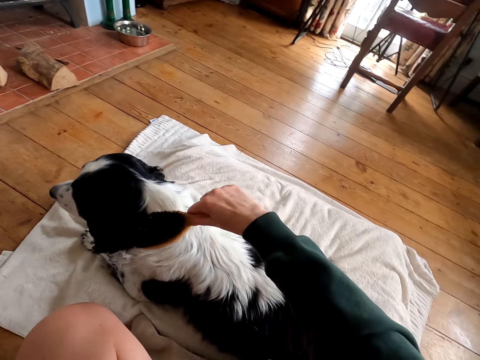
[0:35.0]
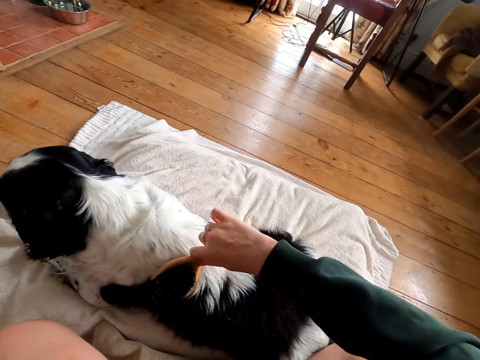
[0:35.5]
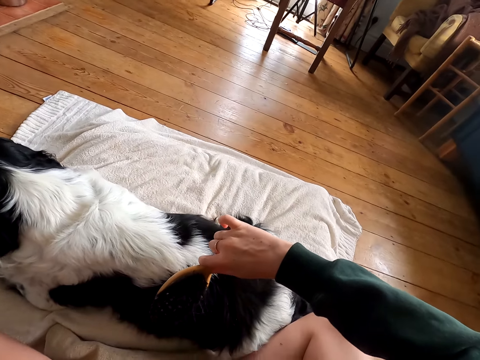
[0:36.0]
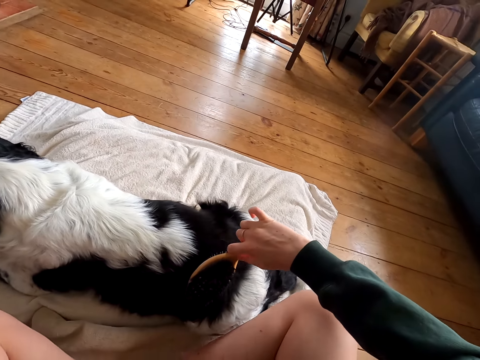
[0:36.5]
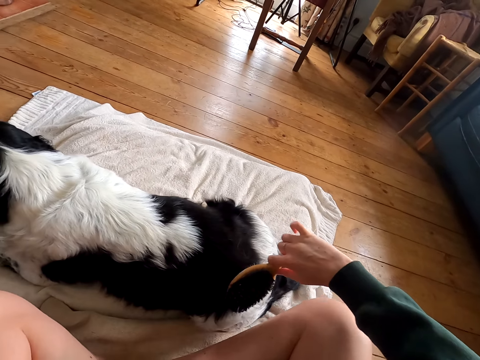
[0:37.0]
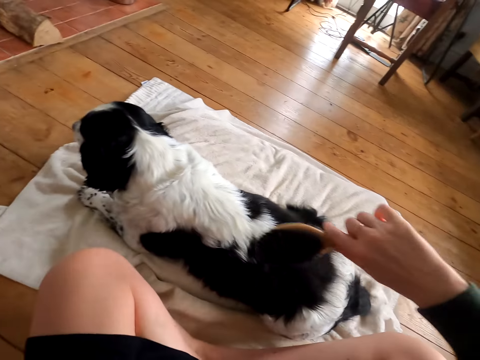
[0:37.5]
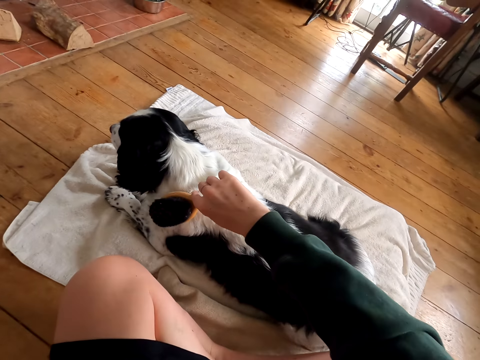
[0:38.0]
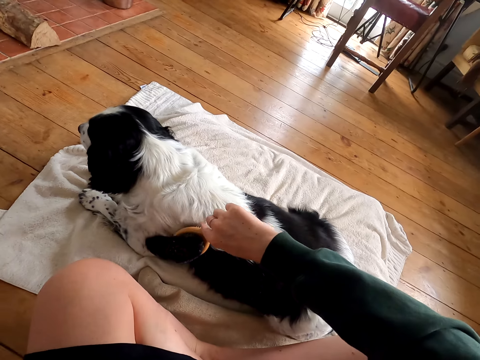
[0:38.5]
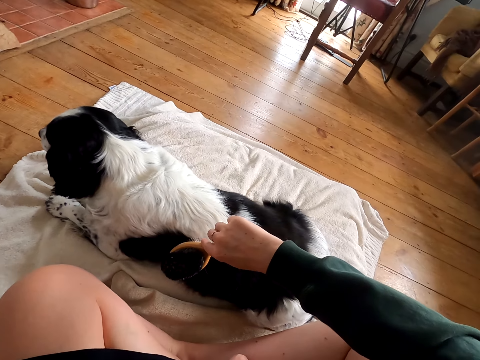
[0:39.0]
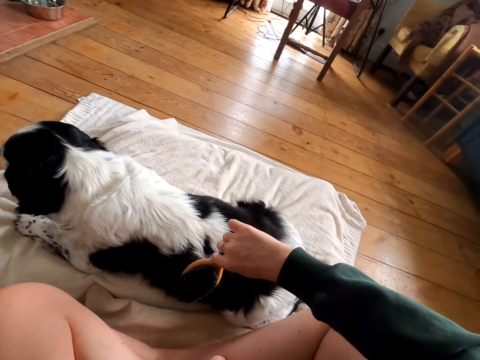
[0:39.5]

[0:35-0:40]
The camera wearer combs the dog fur.

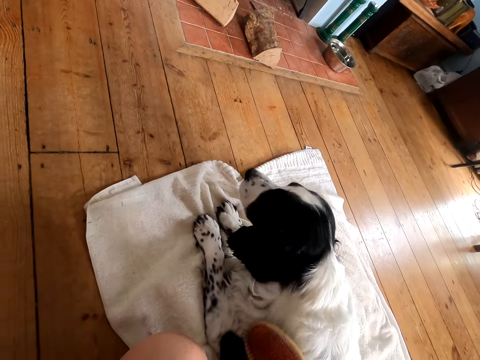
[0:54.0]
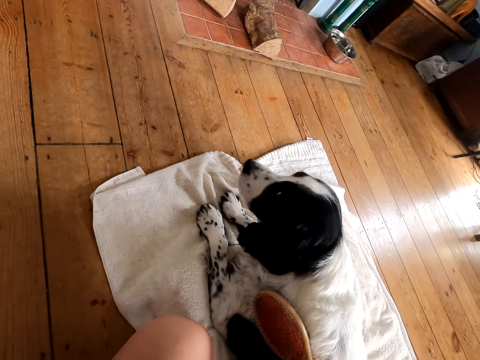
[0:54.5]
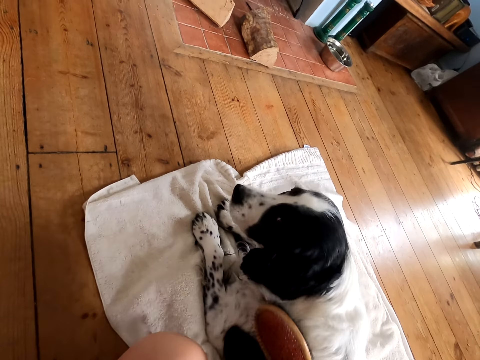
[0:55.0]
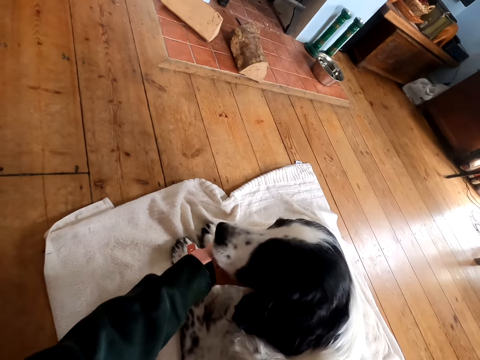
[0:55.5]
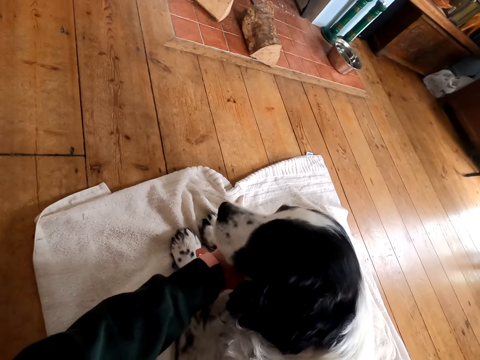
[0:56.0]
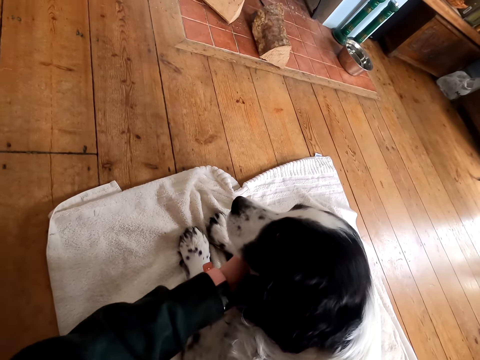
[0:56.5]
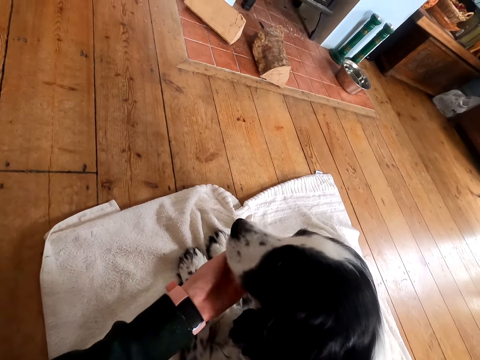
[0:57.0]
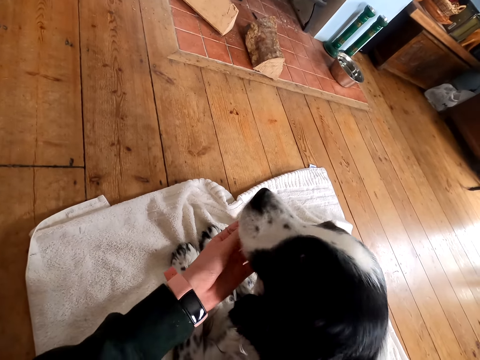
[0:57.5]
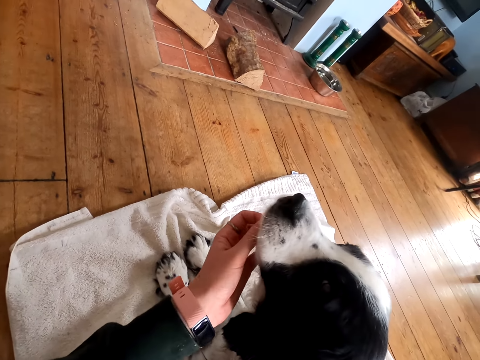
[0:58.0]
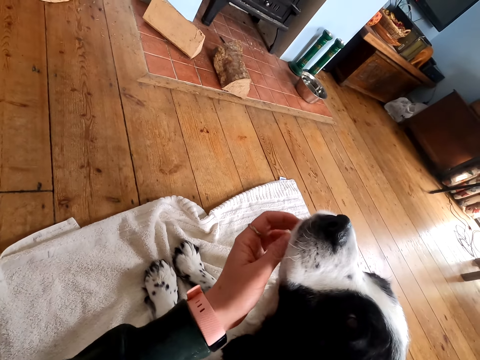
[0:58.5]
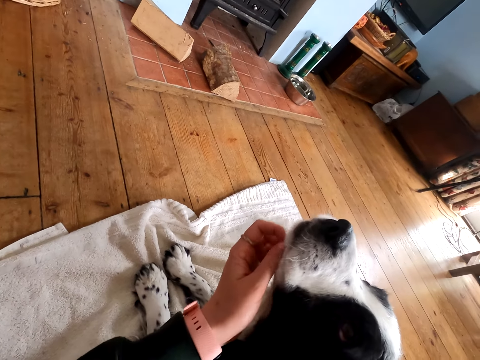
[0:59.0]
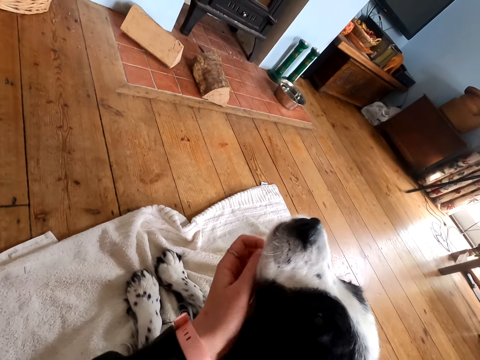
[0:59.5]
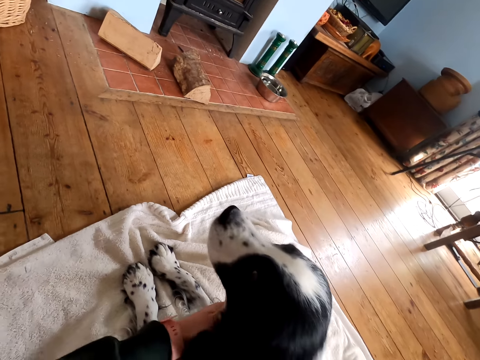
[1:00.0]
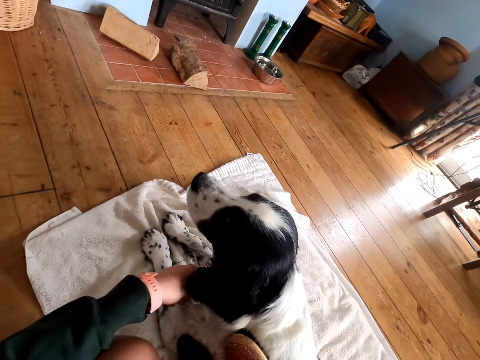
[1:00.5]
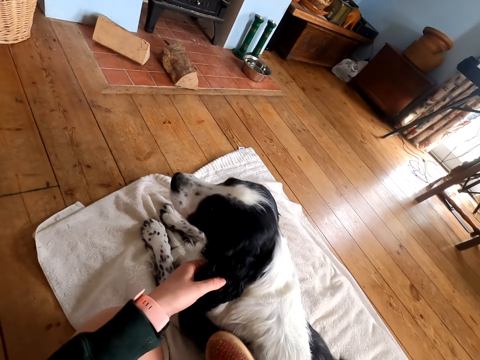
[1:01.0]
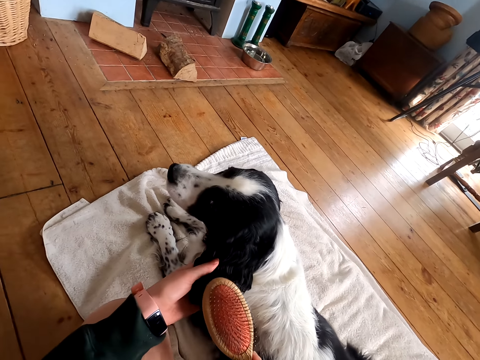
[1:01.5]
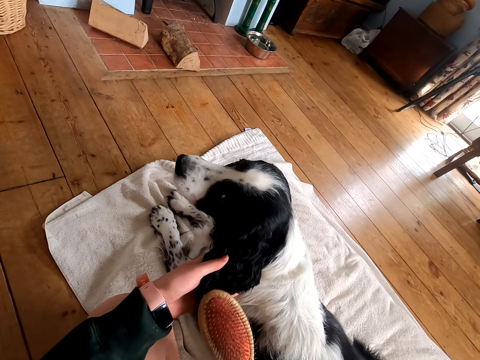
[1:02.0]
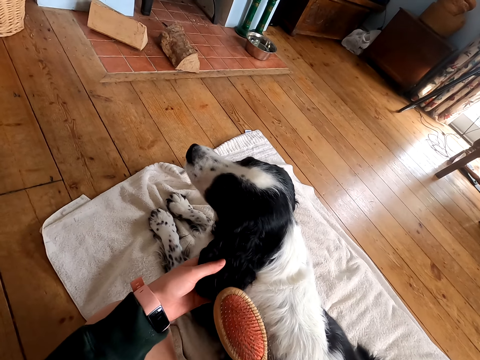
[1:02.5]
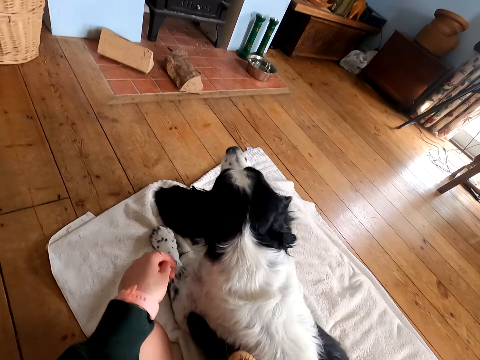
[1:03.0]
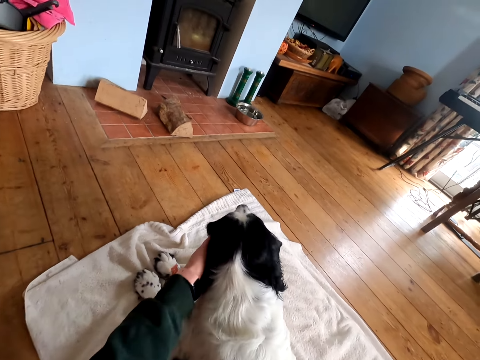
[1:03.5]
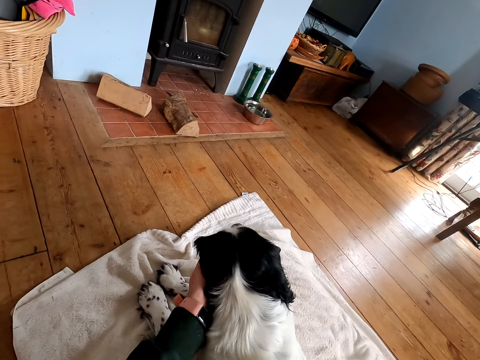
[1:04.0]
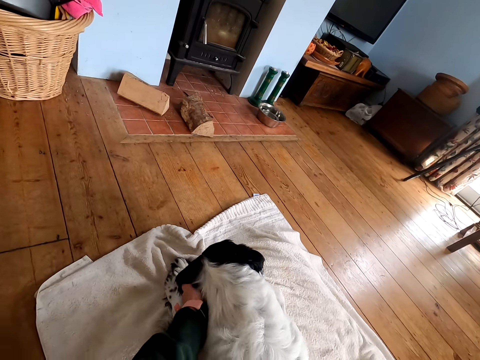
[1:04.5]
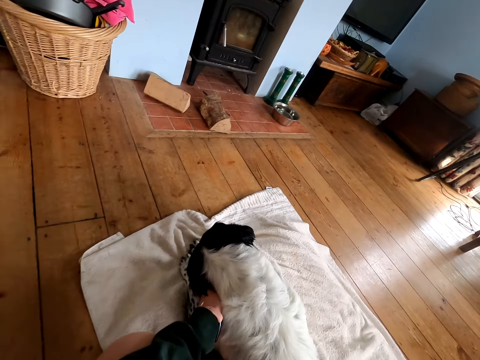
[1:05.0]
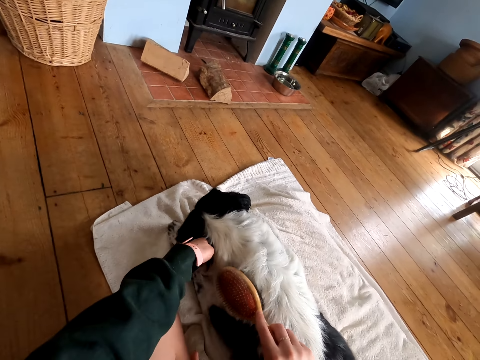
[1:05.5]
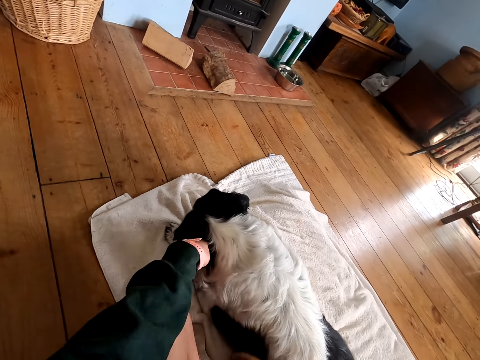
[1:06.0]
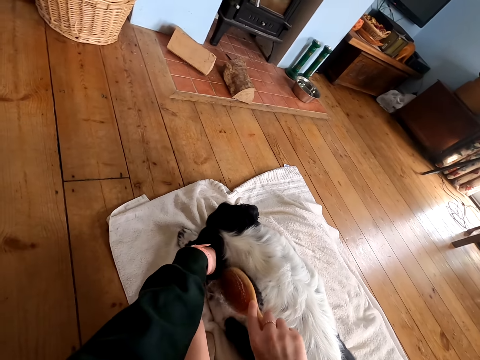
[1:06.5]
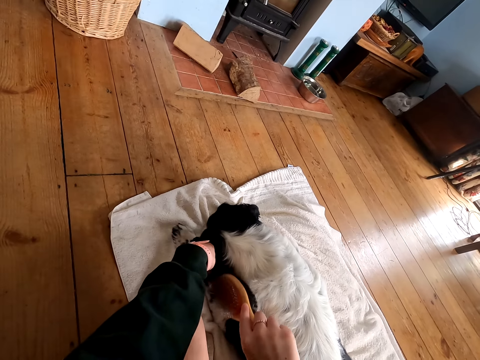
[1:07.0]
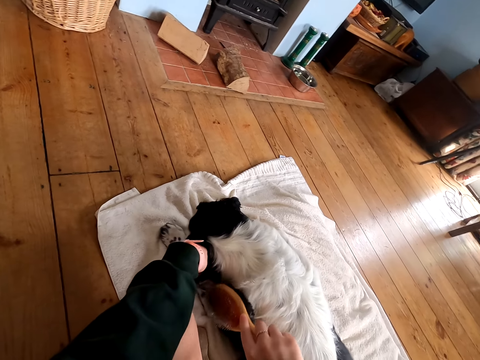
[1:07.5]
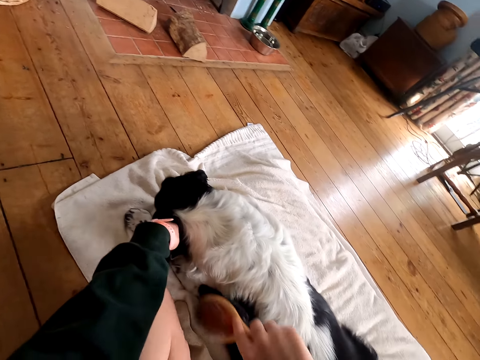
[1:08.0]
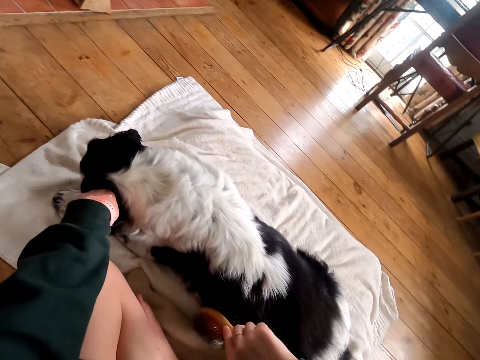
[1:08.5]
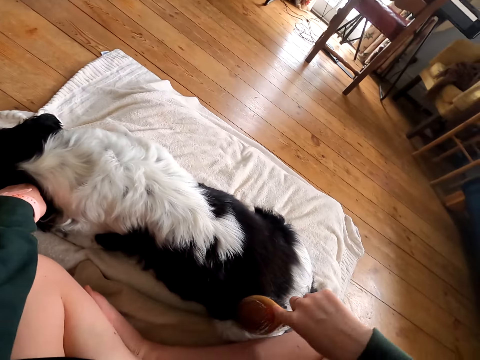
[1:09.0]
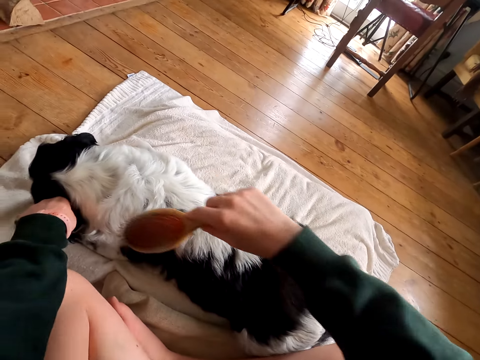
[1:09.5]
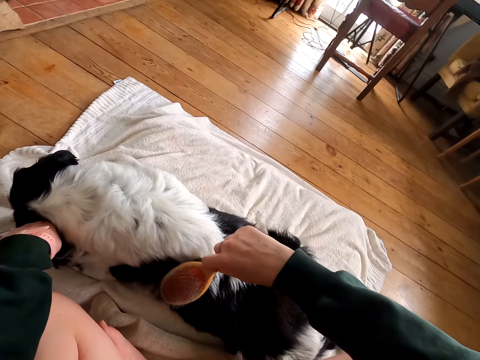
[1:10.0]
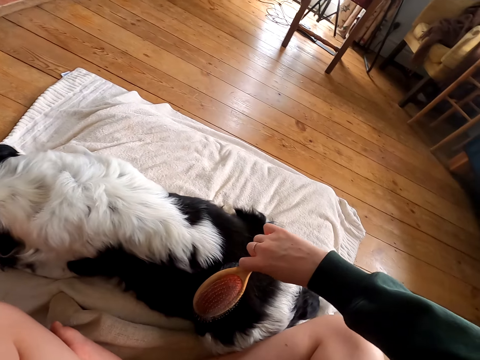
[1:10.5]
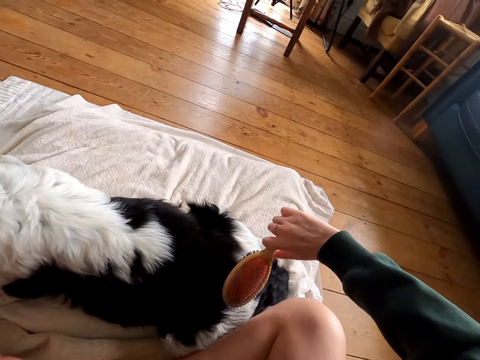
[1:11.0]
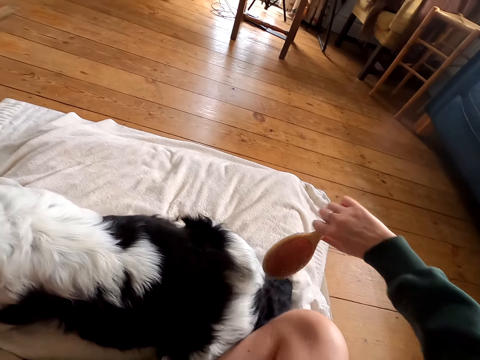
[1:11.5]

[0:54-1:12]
The camera wearer massages the dog. They scratch the dog chin. They comb the dog fur. They touch the dog fur. They massage the dog. They comb the dog fur.

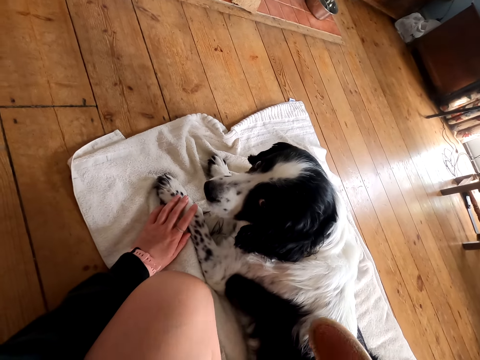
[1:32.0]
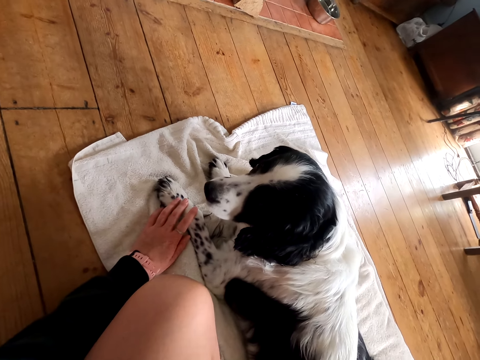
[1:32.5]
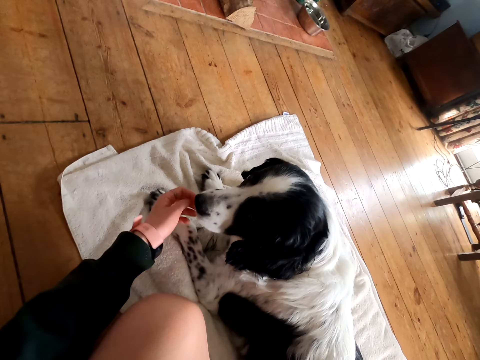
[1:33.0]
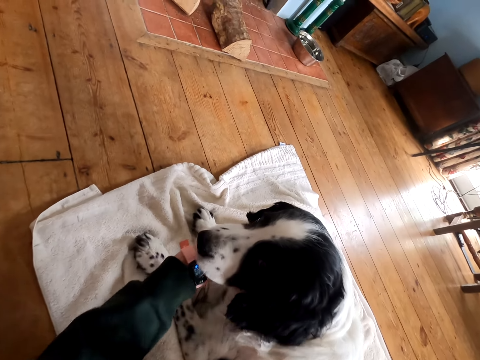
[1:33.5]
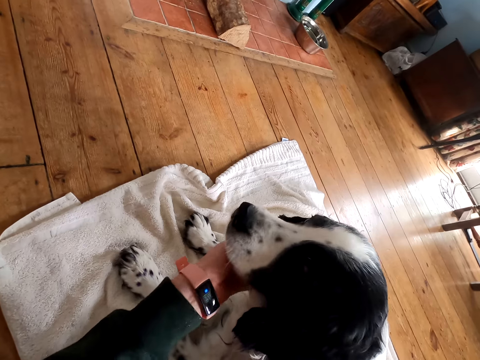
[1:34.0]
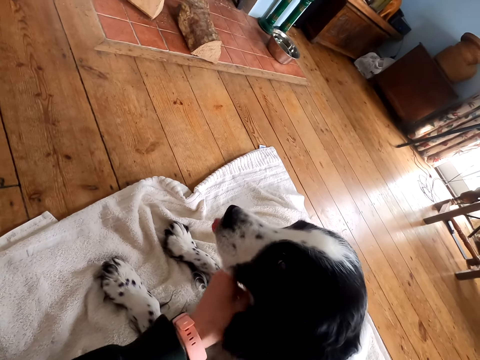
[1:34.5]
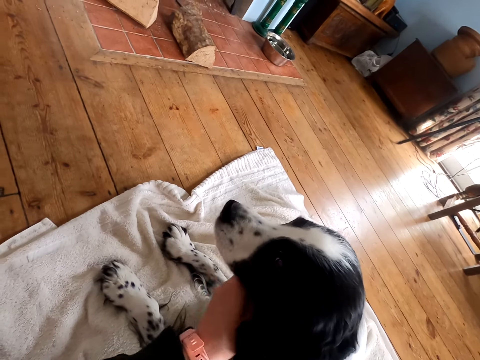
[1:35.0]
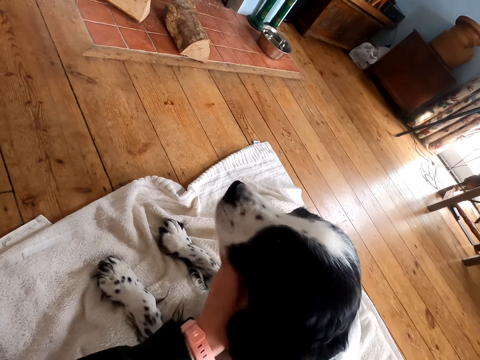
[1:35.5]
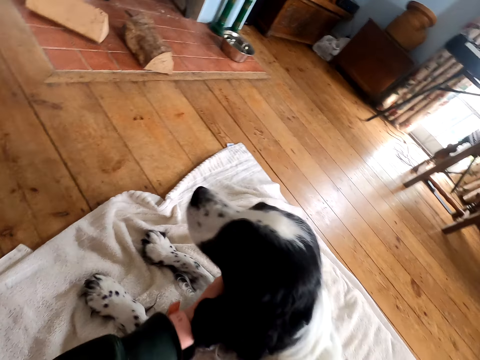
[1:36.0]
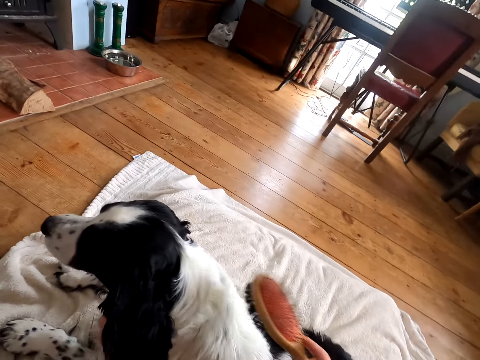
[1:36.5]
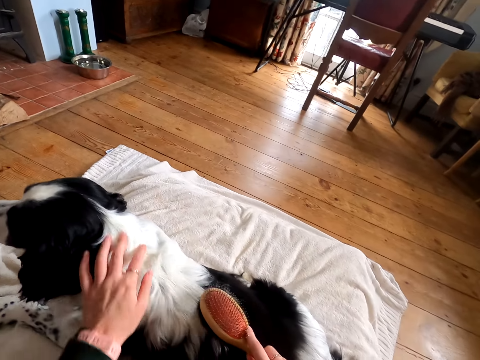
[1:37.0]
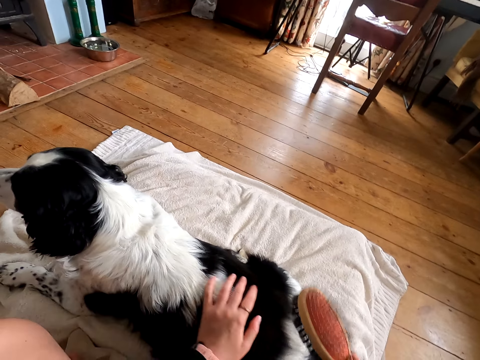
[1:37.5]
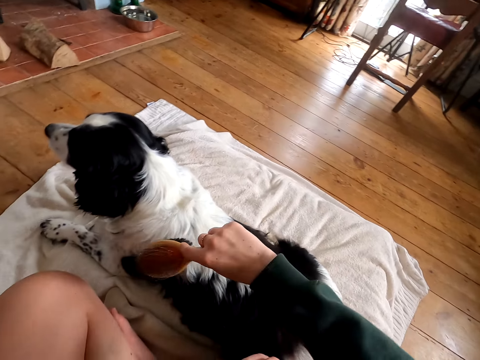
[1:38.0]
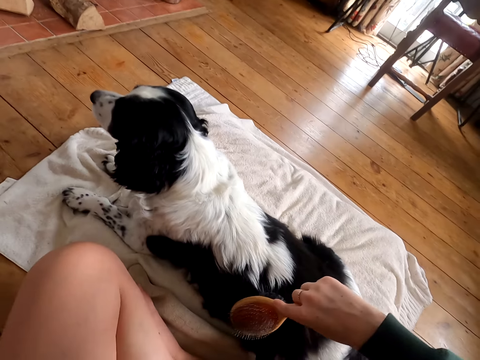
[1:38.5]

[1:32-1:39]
The camera wearer scratches the dog chin. They massage the dog. They comb the dog fur.
